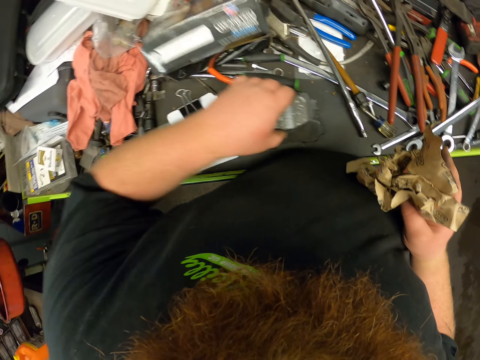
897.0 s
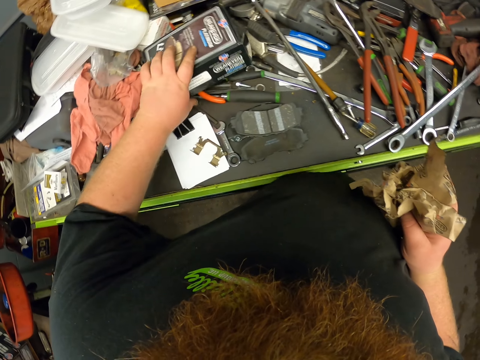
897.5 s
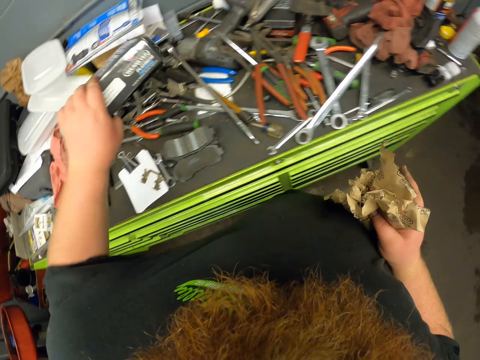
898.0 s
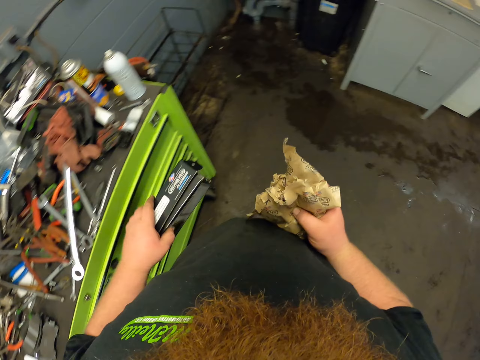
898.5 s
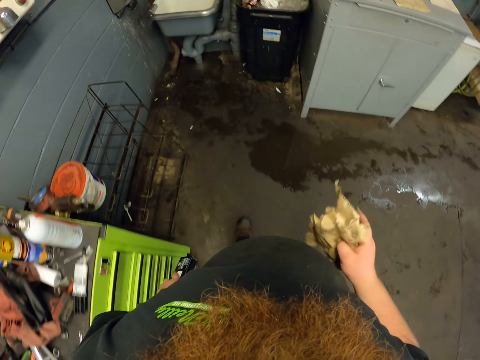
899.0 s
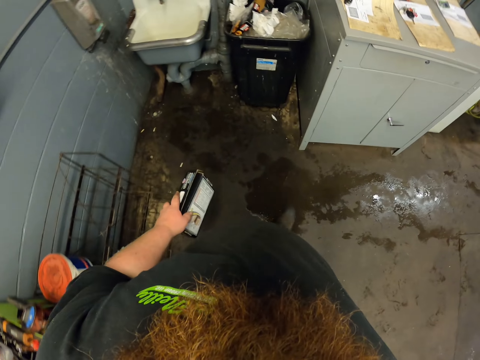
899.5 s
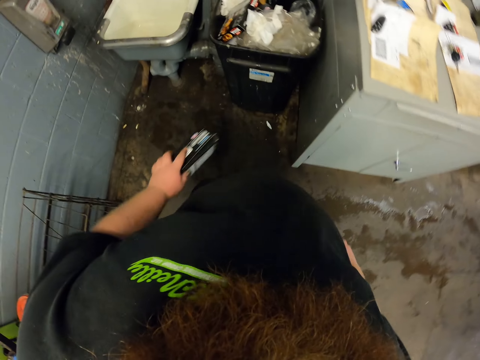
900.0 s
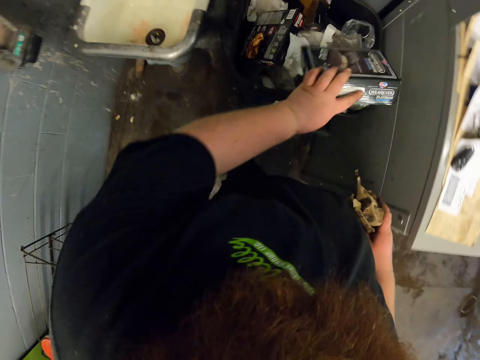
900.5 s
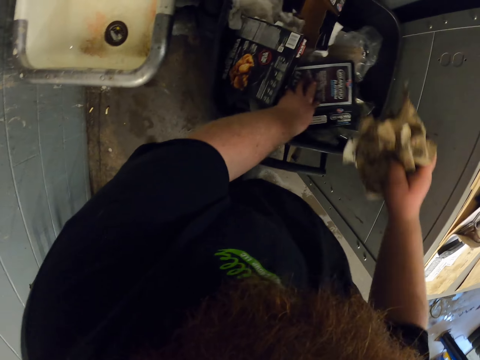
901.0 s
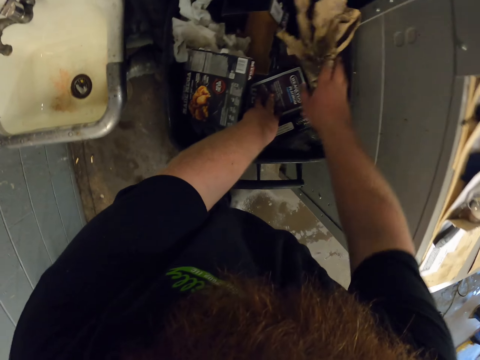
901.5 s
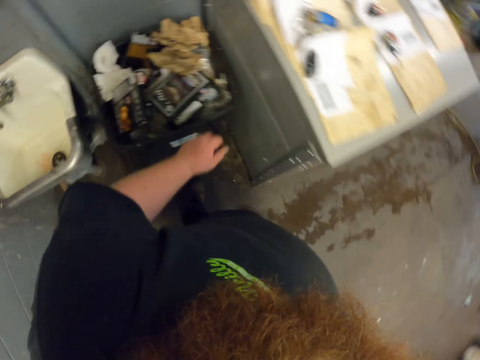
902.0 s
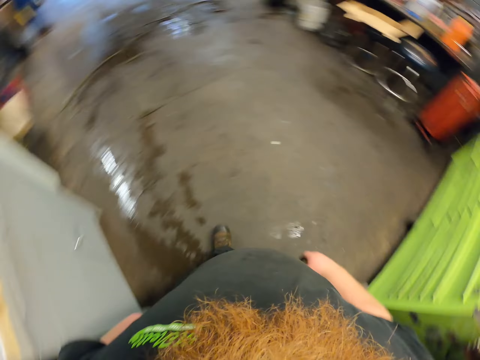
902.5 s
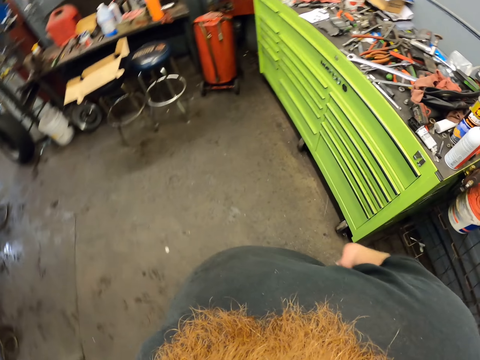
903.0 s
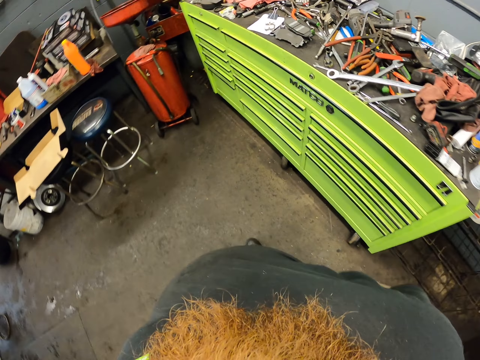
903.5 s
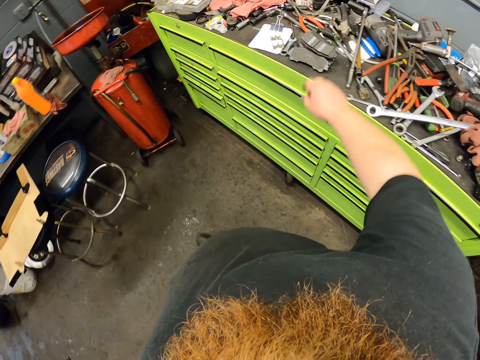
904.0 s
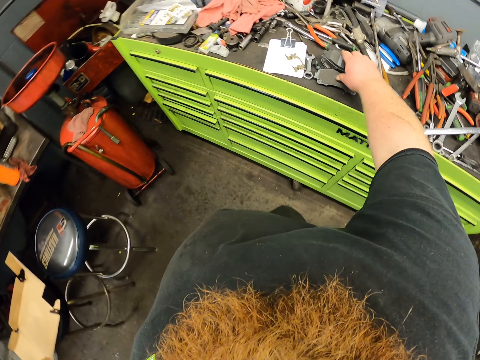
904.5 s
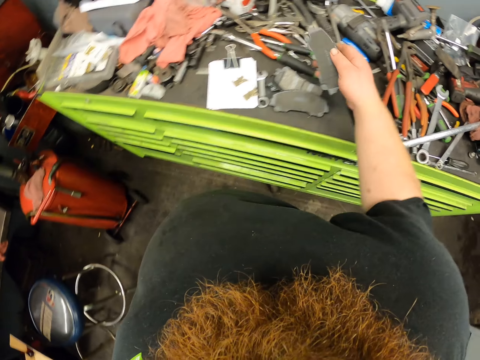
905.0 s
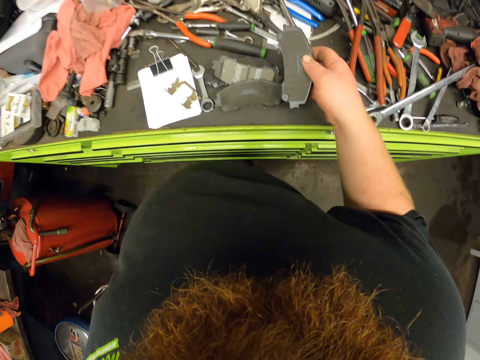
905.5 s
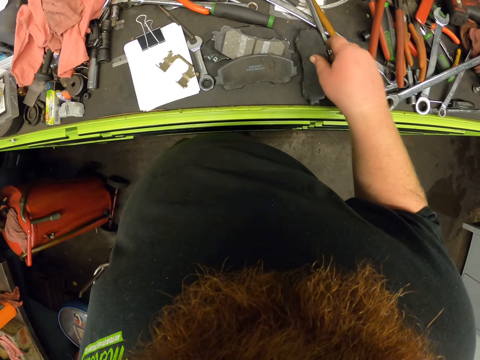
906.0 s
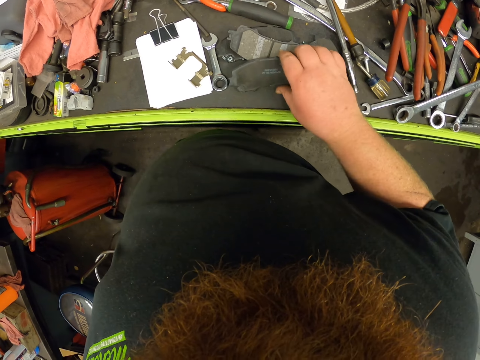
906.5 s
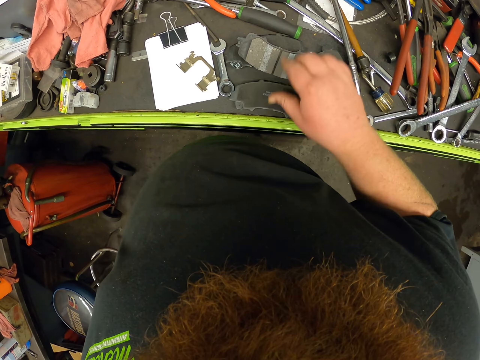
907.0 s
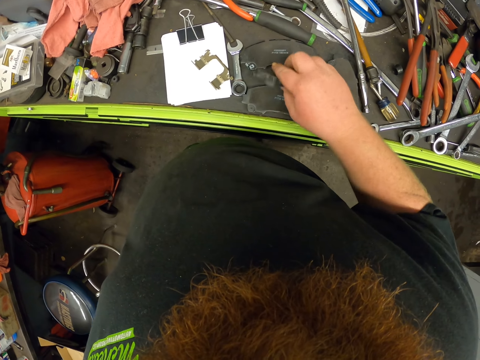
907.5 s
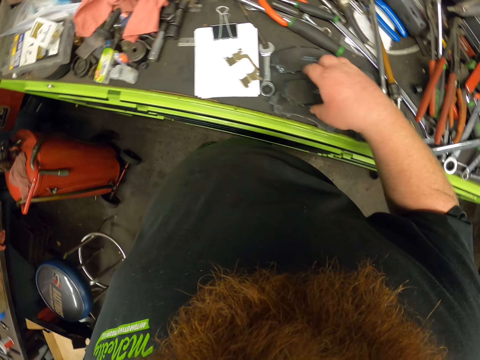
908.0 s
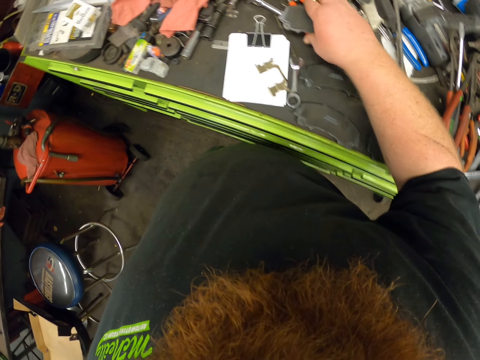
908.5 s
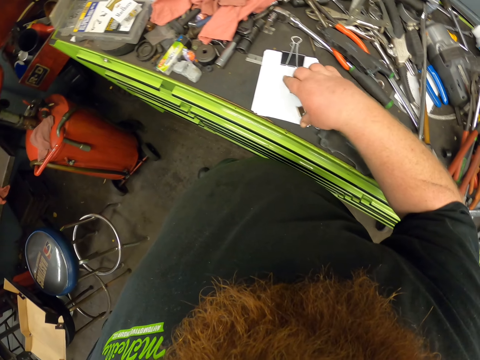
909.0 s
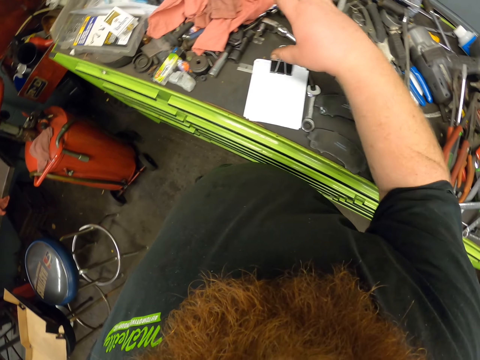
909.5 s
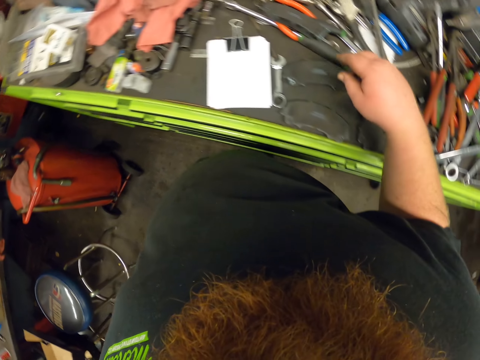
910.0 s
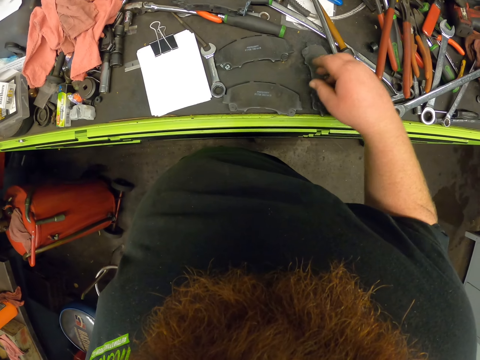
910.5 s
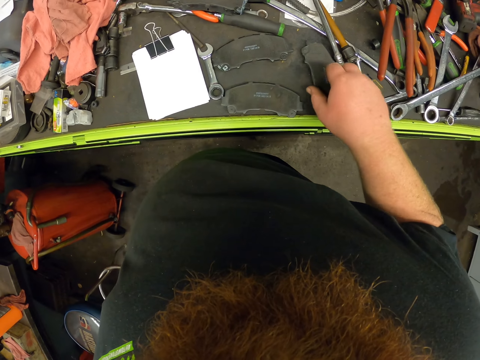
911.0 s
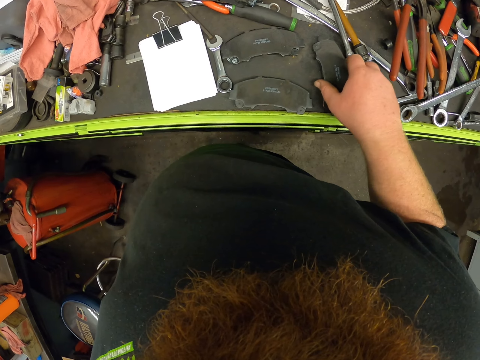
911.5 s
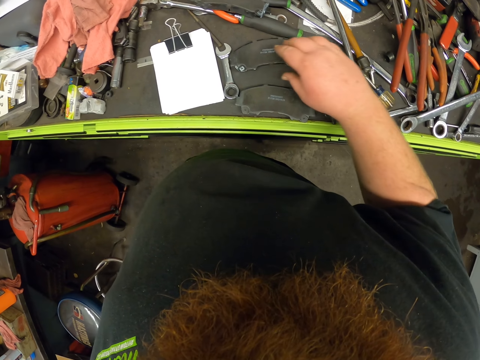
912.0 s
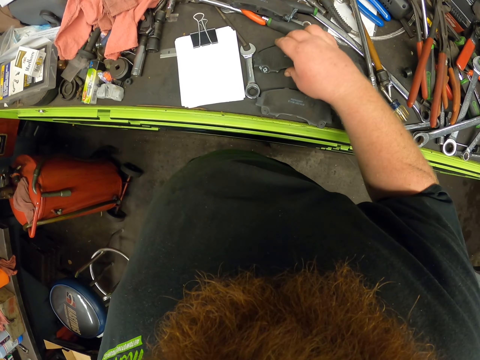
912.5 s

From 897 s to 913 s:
The camera wearer takes a car spare part. They put the car spare part on the counter. They take a box. They walk around the garage. They drop the box in a bin. They drop papers in the bin. They walk around the garage. They take the car spare part. They put the car spare part on the counter. They take the car spare part. They move an object. They drop the car spare part on the counter. They take the car spare part. They throw an object on the counter. They move the hand.

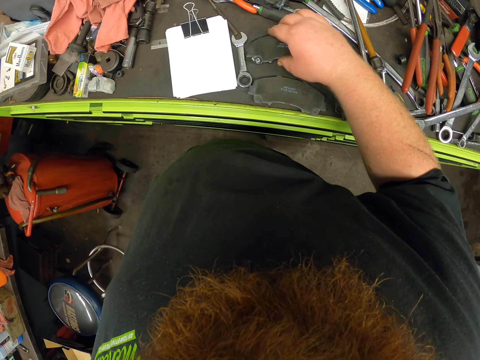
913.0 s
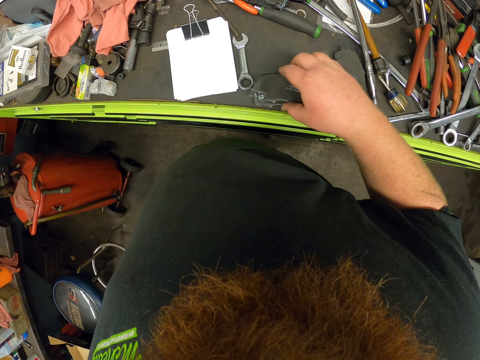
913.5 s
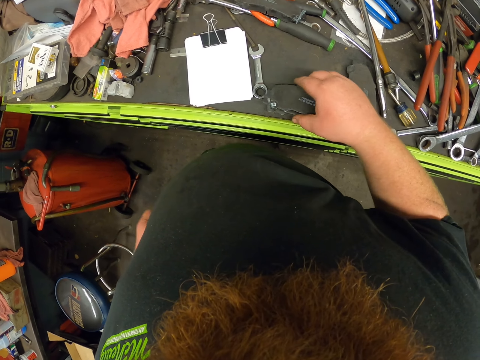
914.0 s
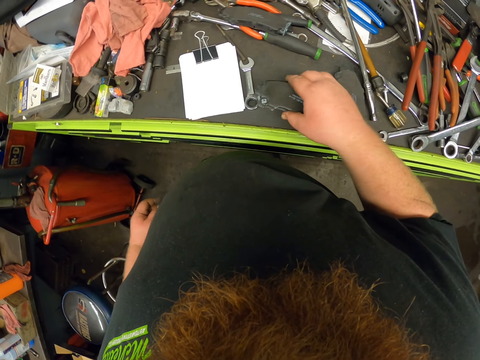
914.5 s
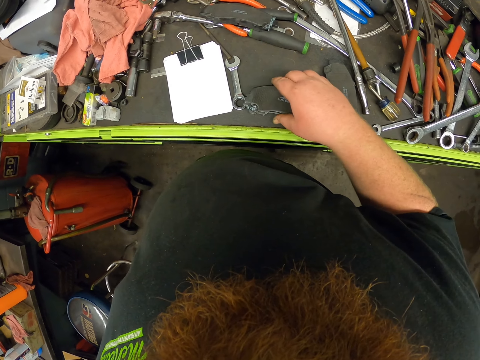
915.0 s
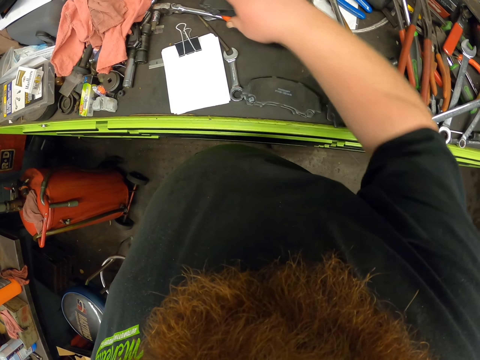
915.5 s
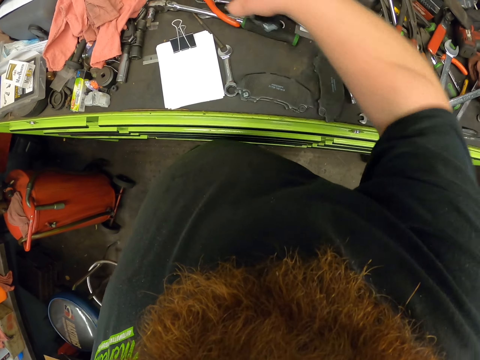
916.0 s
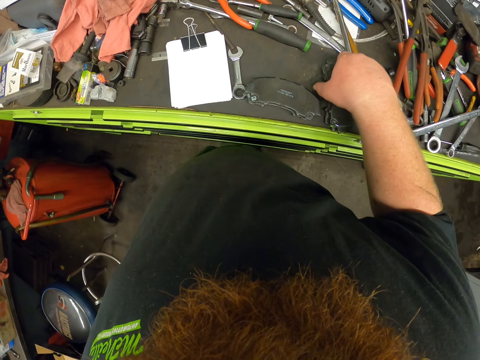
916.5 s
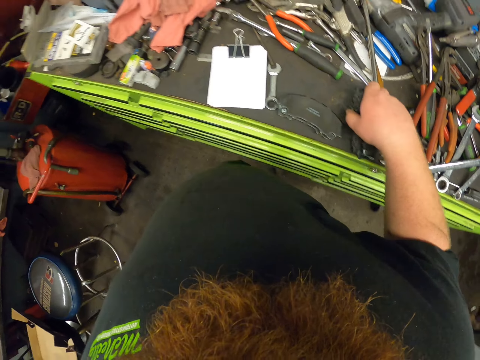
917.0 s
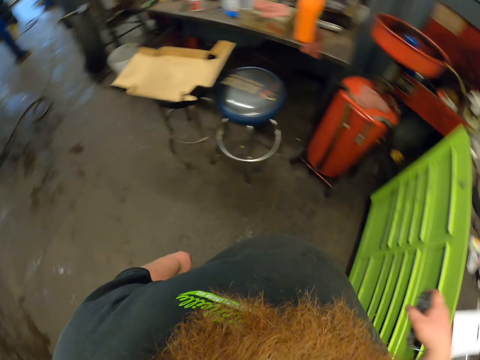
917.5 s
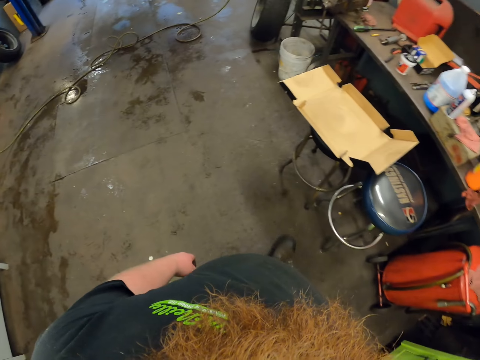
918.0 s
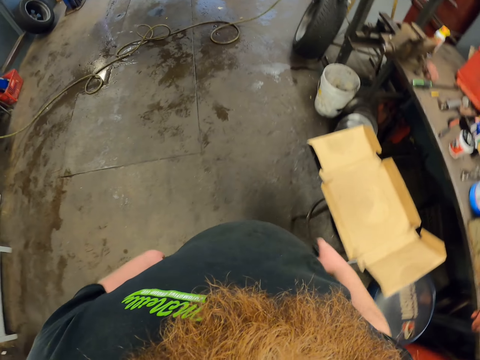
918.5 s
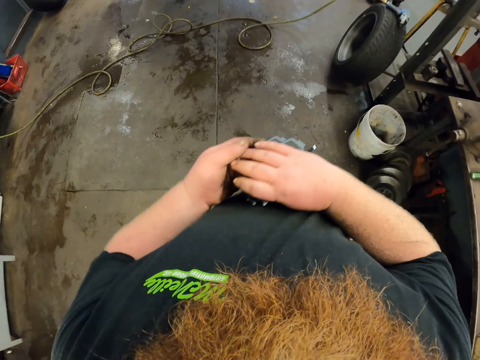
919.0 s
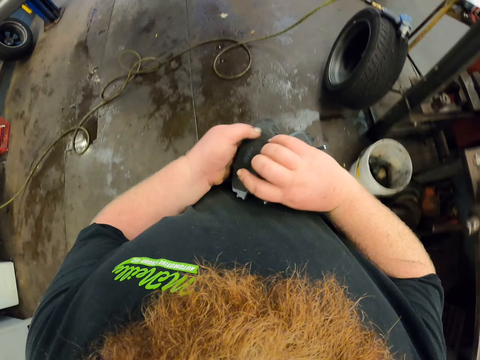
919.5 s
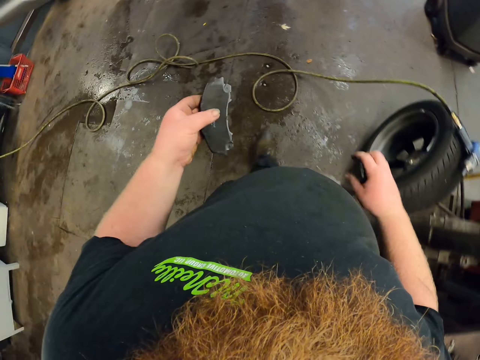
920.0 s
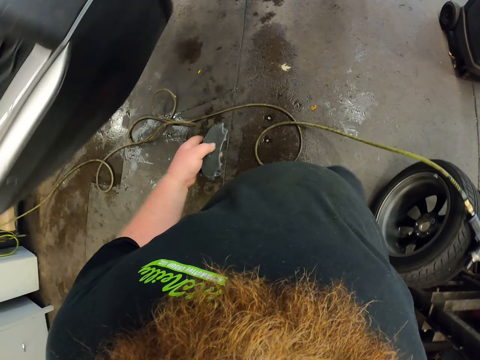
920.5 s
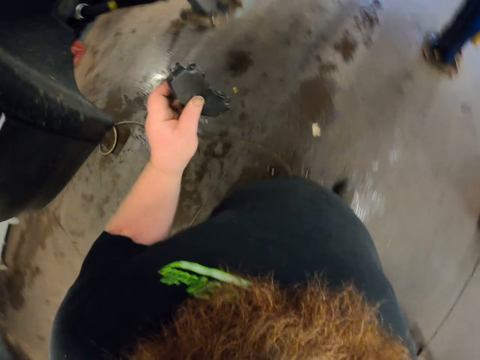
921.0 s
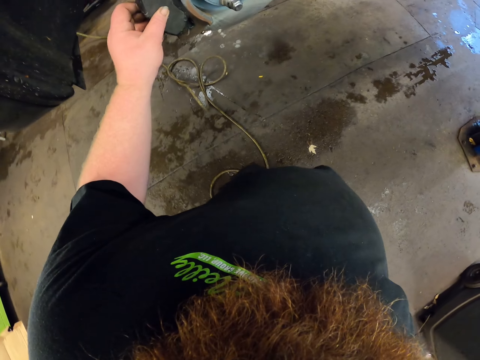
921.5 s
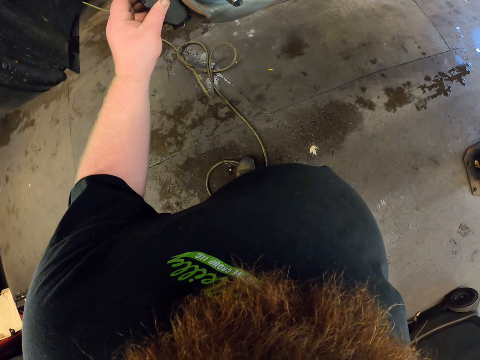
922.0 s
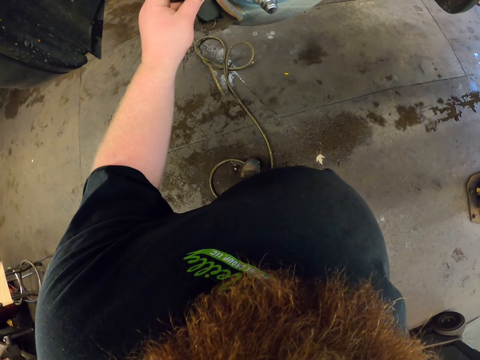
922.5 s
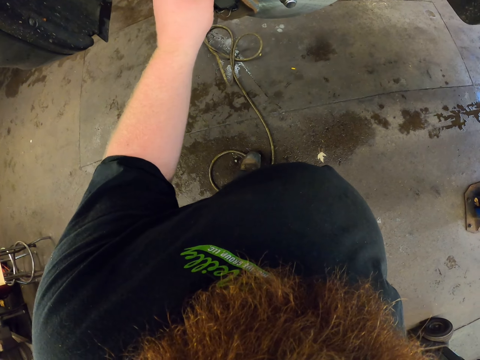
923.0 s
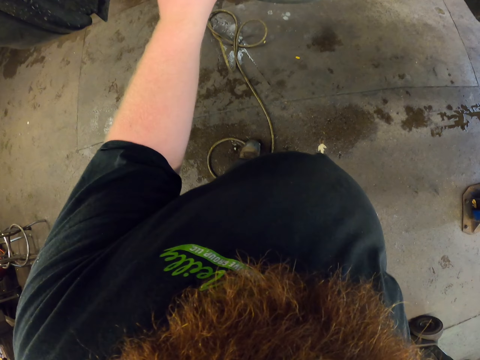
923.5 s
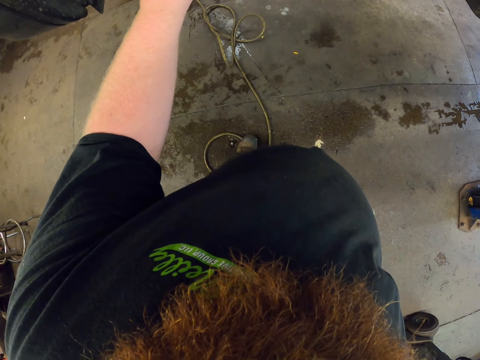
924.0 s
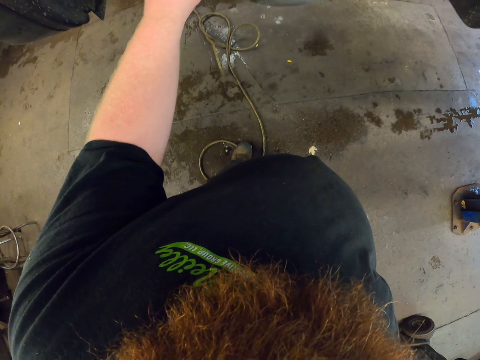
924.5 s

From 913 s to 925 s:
The camera wearer takes a car spare part. They move an object. They lift an object. They move an object. They pick up the car spare part from the table. They walk around the garage. They hold an object with the left hand. They touch the car spare part. They move around. They fix the car spare part on the wheel hub.
